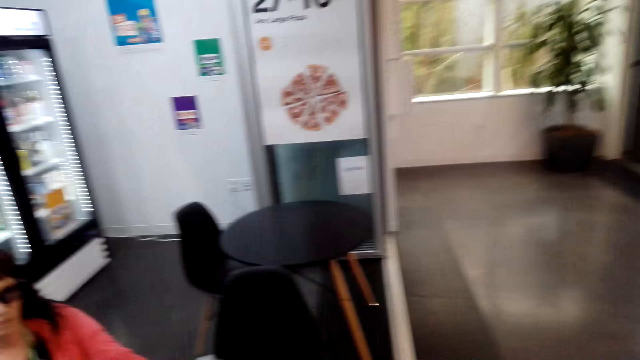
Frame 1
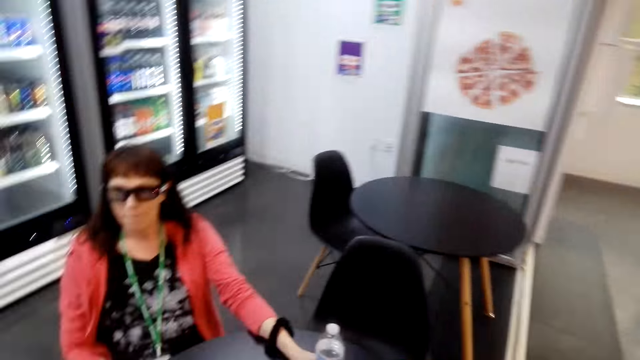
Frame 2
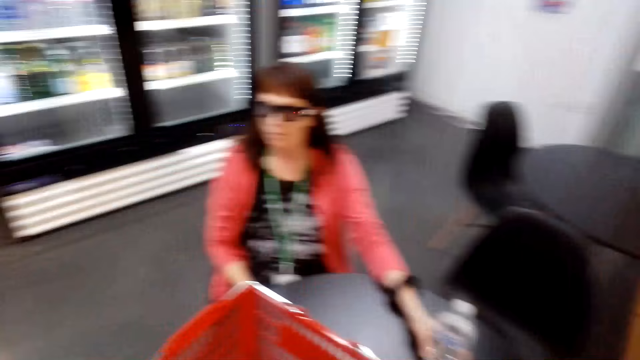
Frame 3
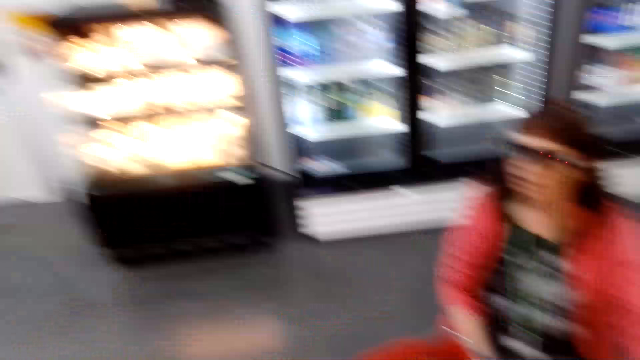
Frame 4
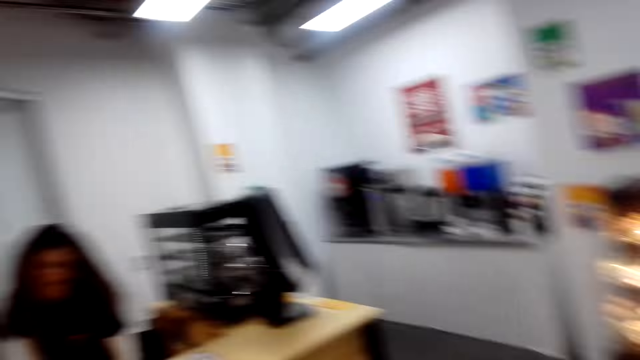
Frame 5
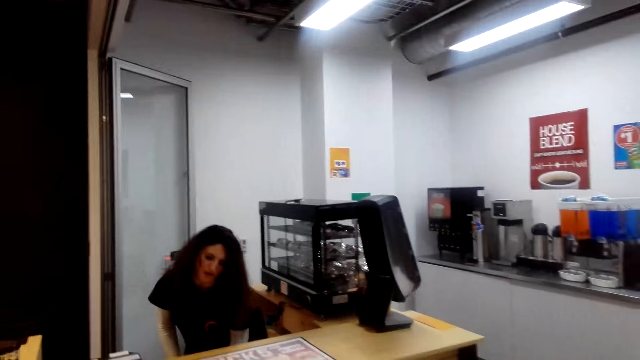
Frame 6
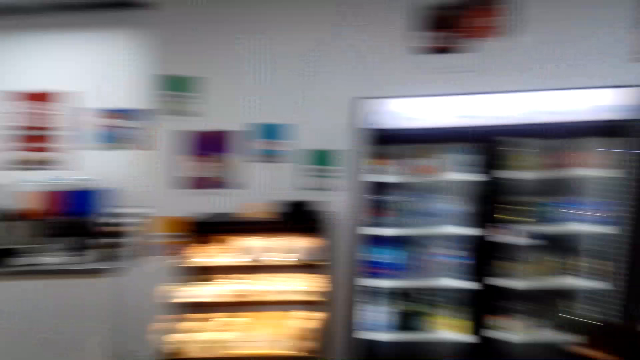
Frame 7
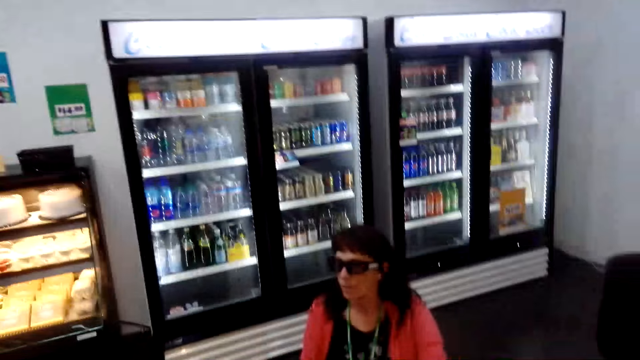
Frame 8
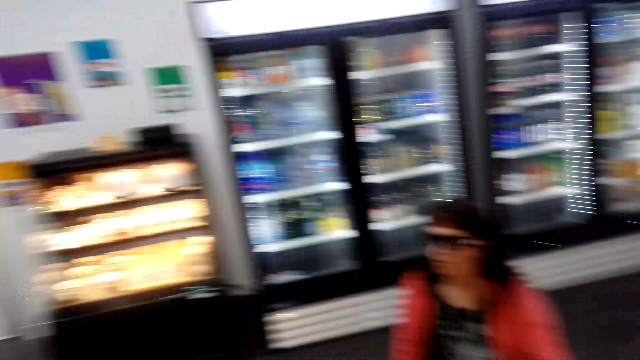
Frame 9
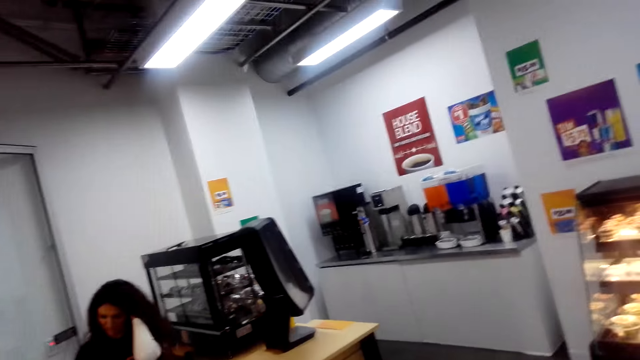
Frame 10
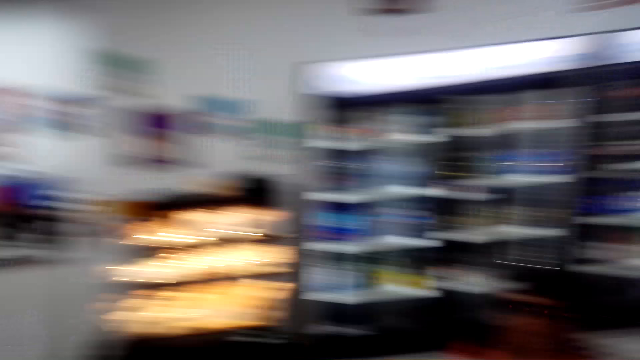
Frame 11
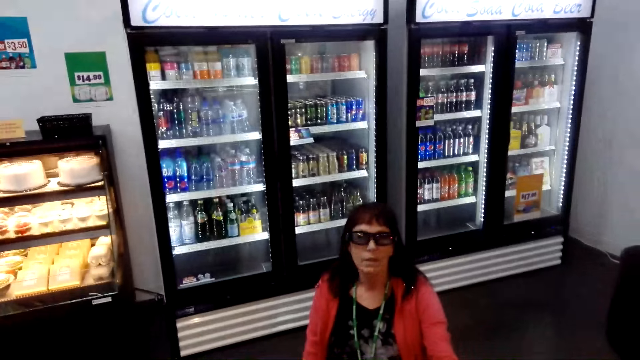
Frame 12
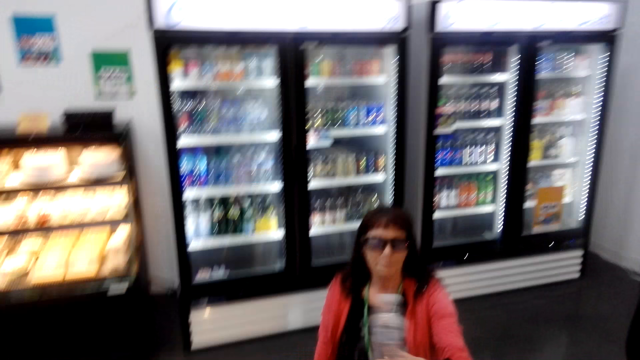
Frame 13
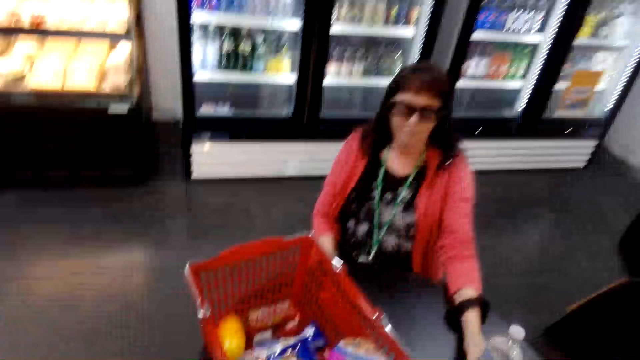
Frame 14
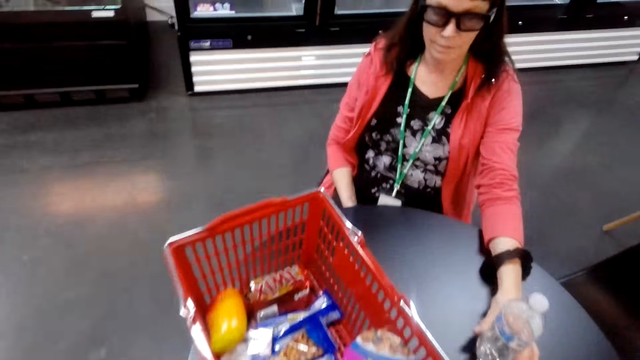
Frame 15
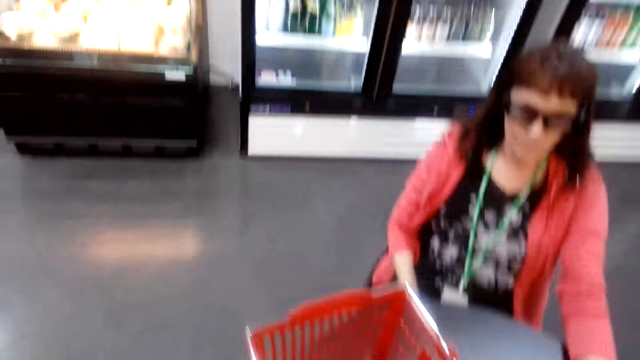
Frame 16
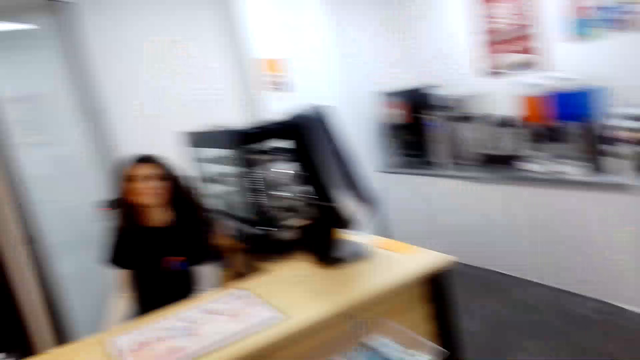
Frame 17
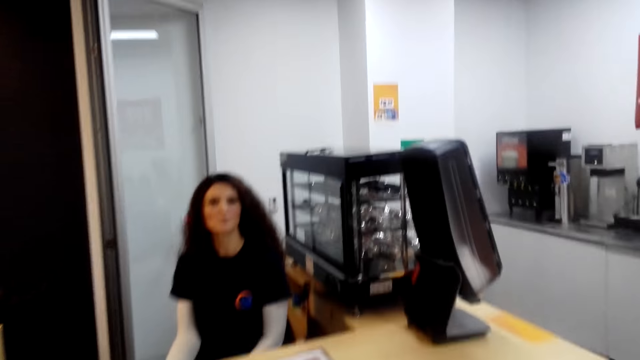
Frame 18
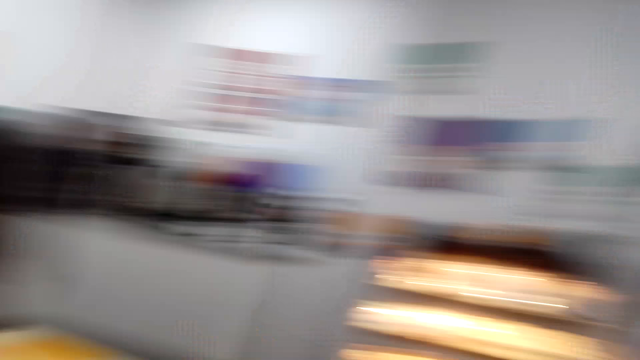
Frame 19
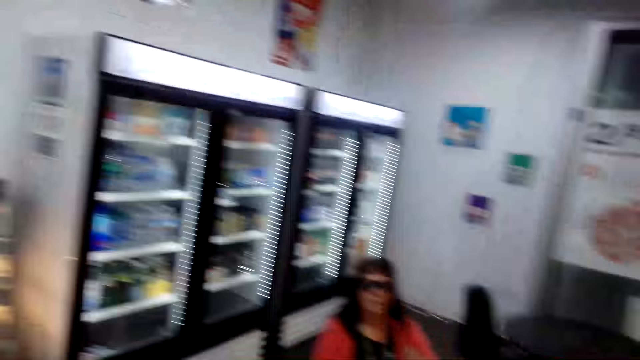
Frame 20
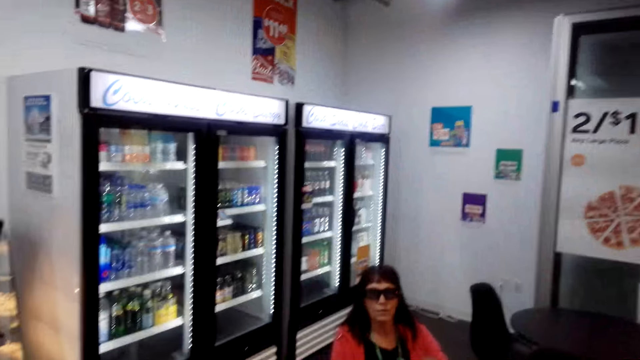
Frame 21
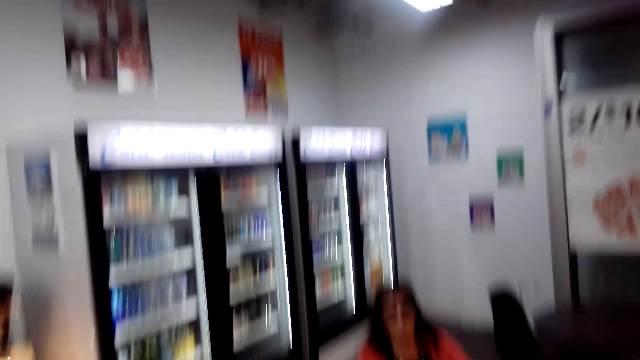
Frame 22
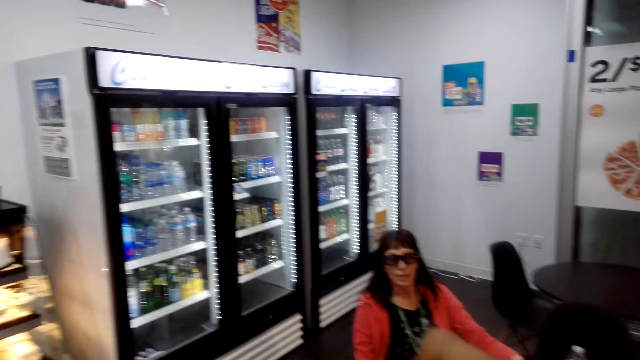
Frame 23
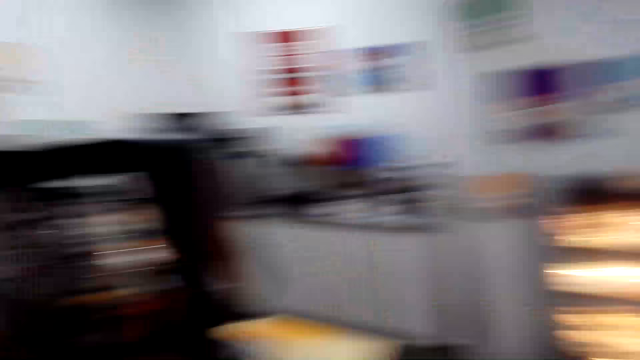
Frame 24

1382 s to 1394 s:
The camera wearer talks to a woman. The woman talks.

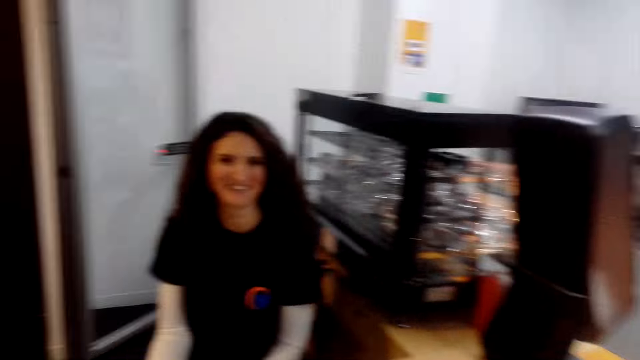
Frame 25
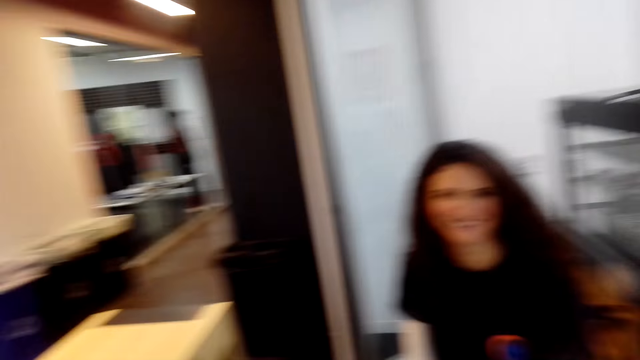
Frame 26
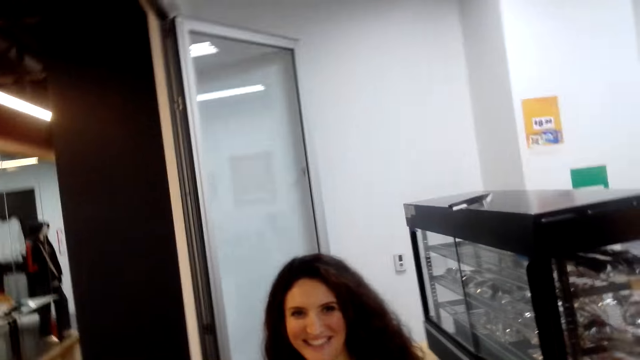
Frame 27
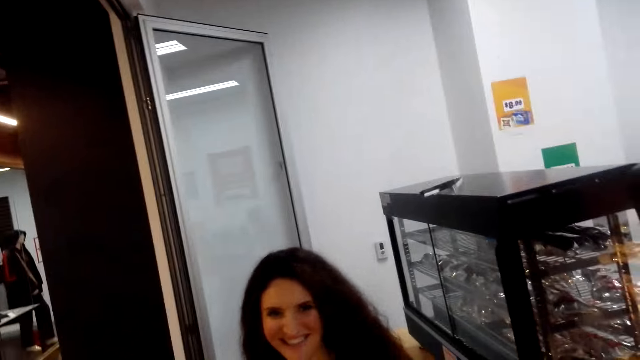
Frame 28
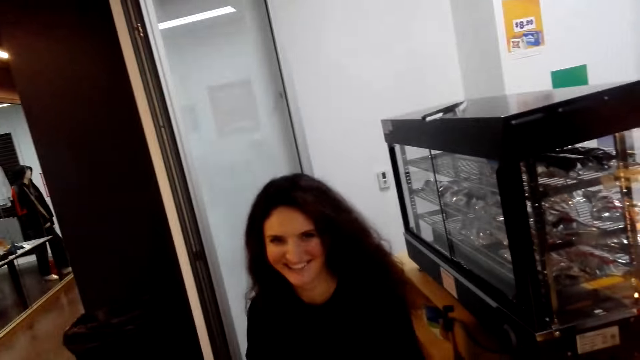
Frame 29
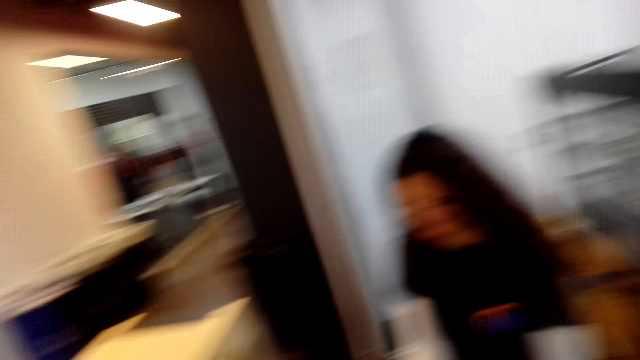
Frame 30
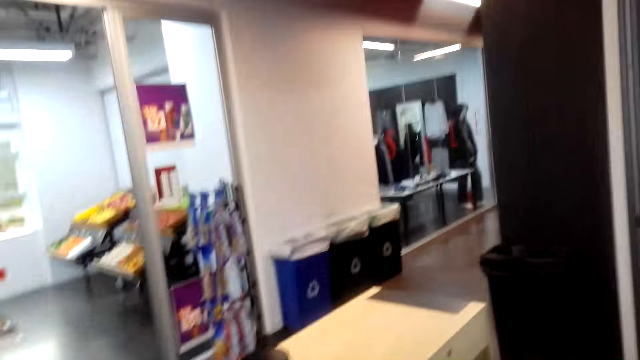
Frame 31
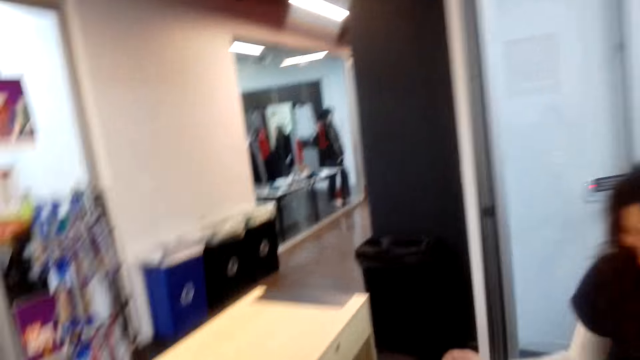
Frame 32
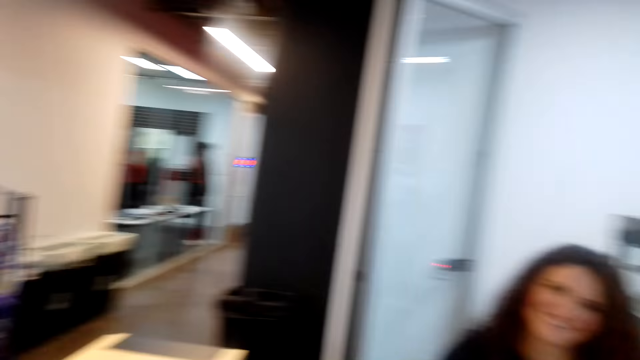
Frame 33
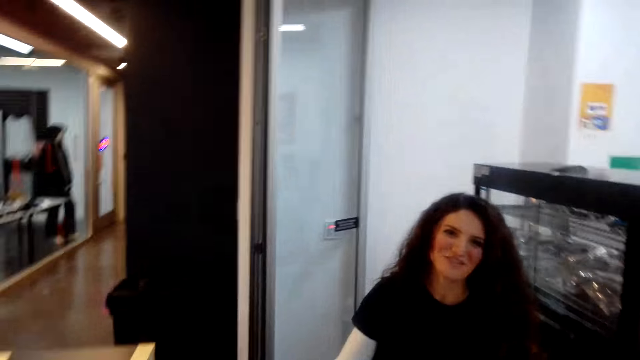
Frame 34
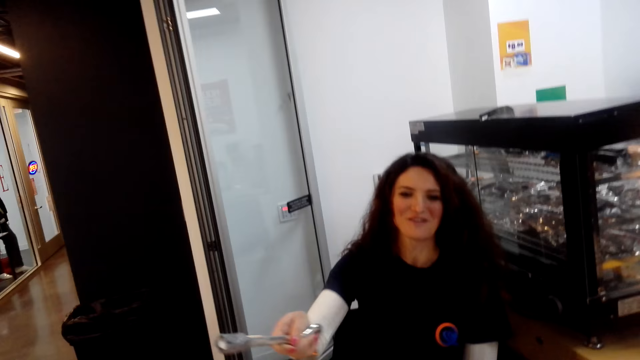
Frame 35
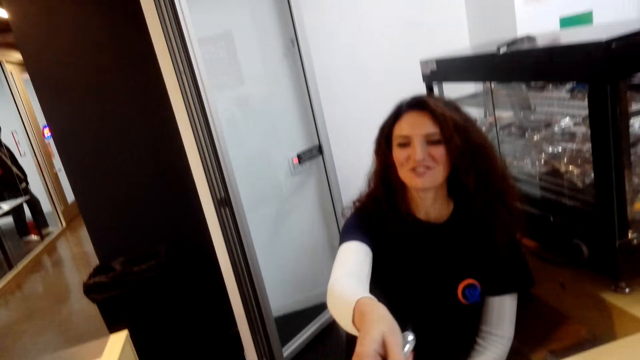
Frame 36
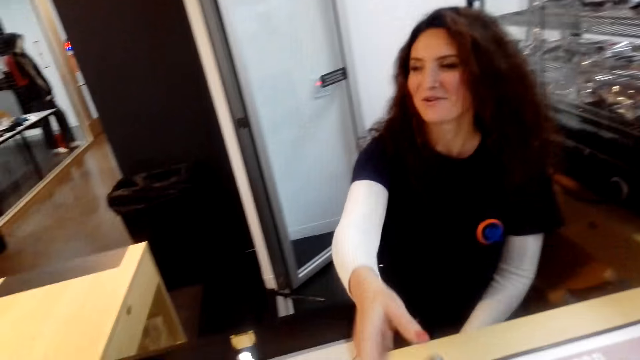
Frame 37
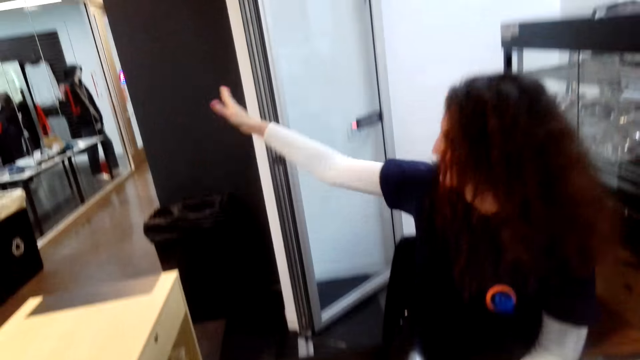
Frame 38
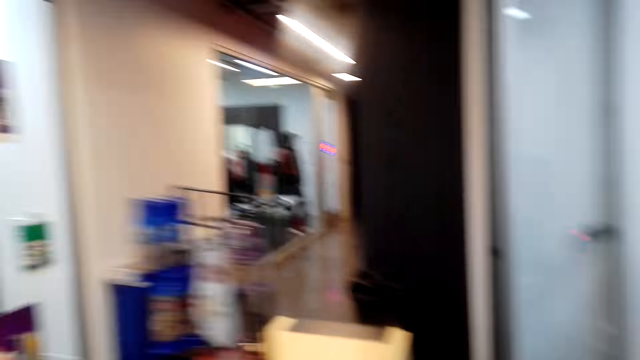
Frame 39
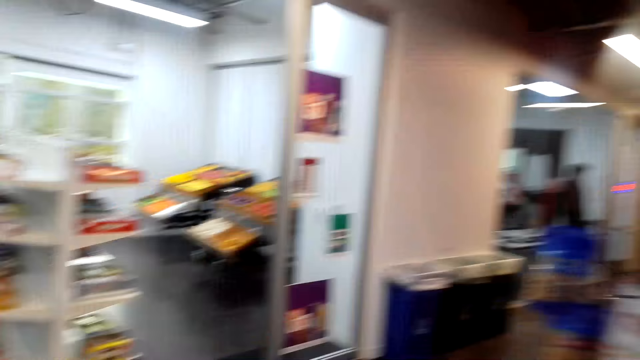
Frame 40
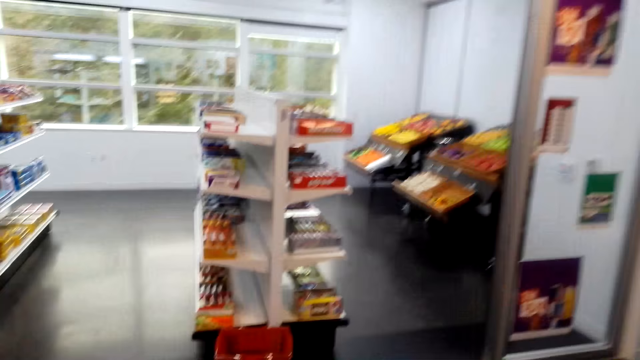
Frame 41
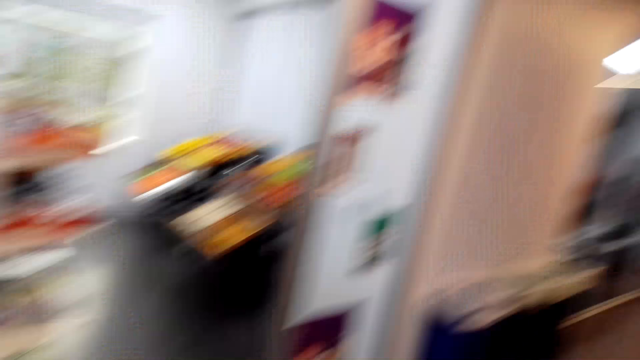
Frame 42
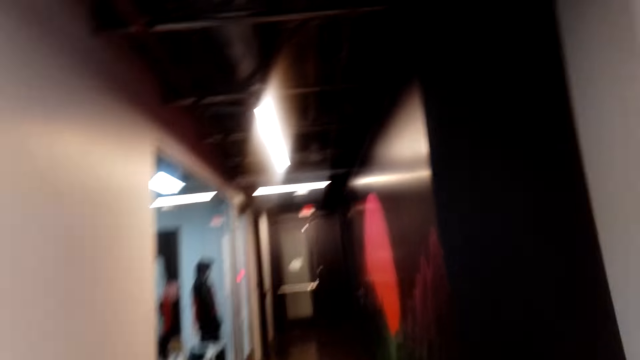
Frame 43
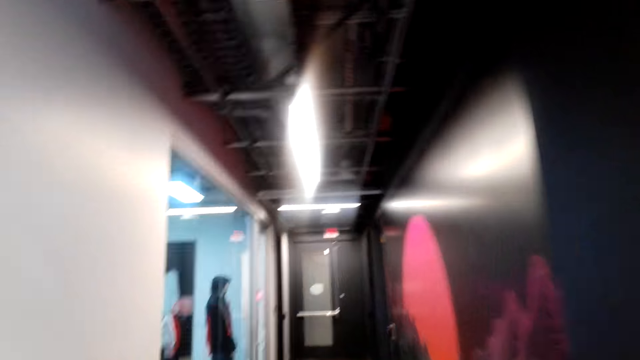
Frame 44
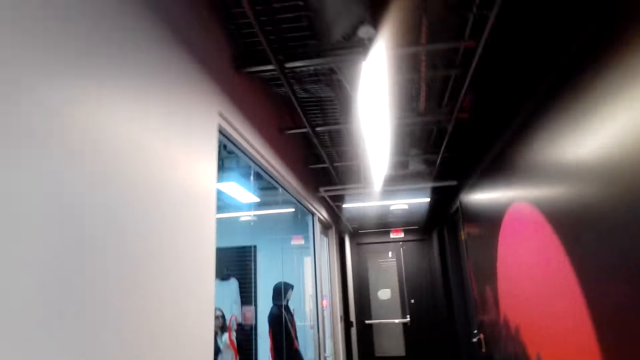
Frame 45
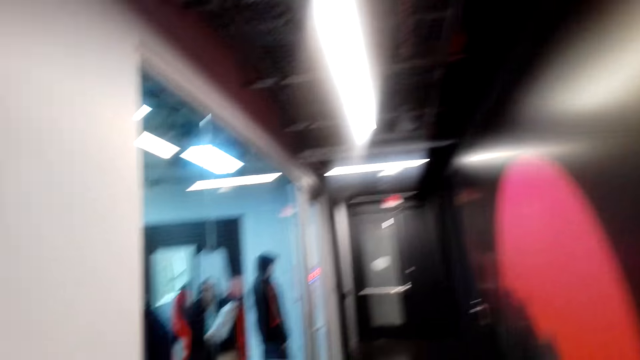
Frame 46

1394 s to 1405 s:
The camera wearer collects keys from a person. The person communicates to the camera wearer. The person gives the camera wearer the key. The camera wearer walks around.
